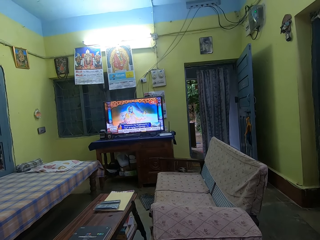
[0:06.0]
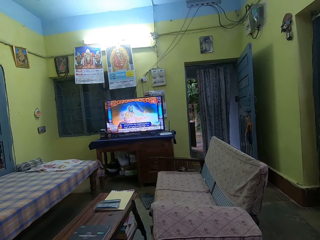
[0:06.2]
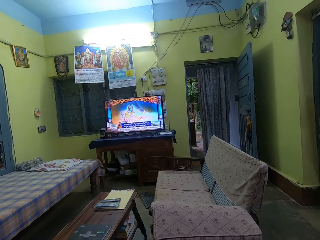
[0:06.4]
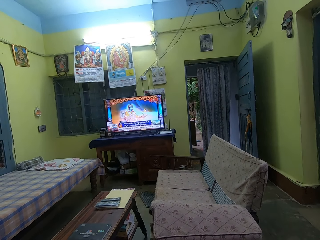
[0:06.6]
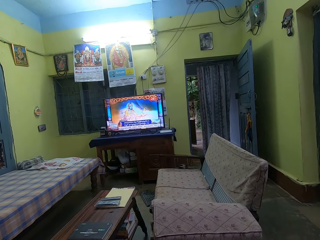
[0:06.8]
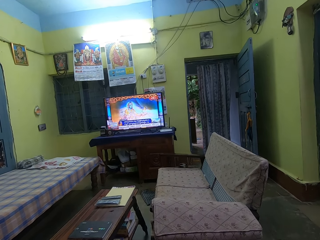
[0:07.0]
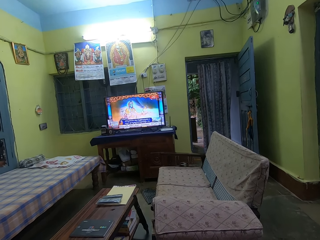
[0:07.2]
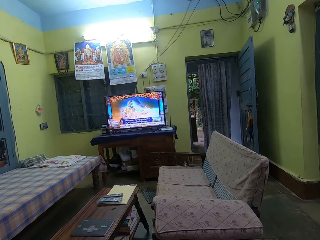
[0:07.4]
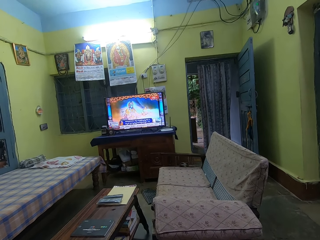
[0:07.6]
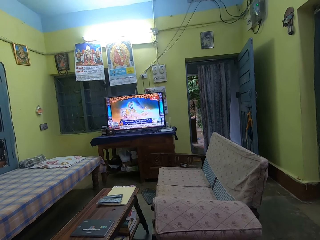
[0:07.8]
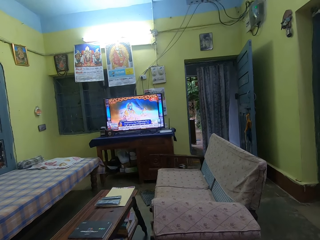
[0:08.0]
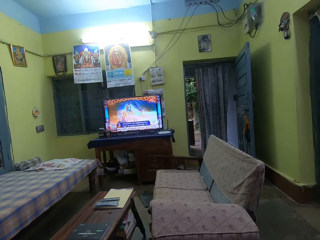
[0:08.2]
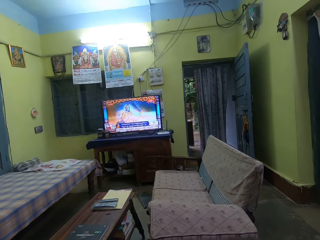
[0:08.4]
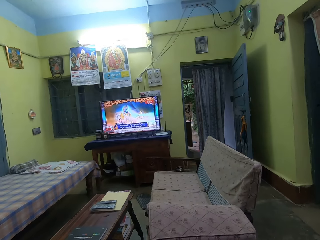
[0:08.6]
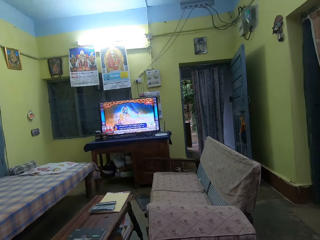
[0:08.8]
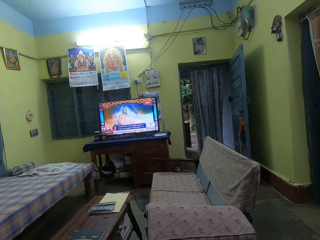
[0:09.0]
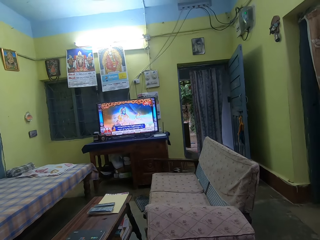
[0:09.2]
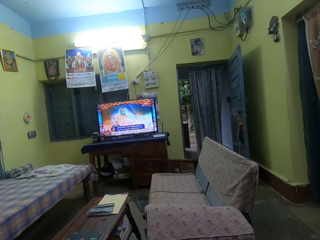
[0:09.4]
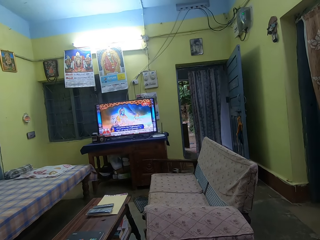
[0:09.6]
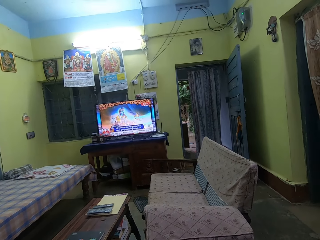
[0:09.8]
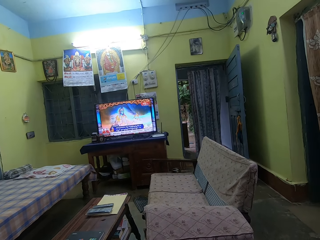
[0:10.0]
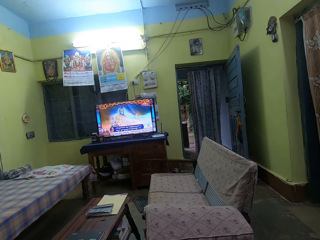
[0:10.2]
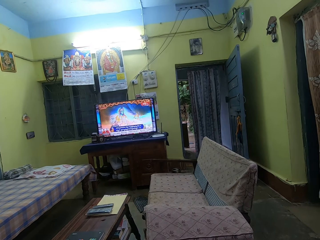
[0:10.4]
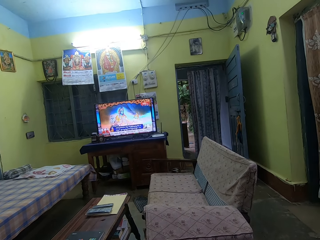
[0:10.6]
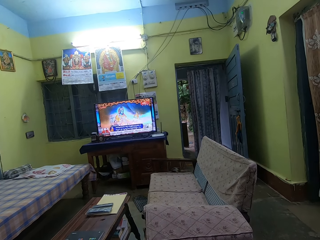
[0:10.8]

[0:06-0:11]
A person walks to the other room.

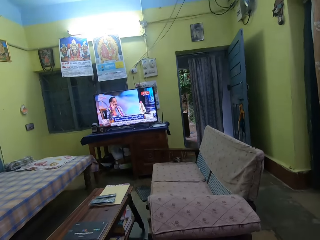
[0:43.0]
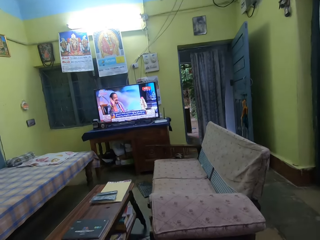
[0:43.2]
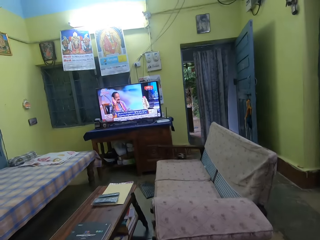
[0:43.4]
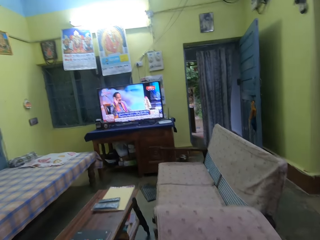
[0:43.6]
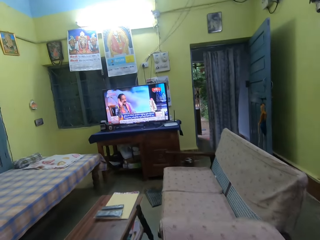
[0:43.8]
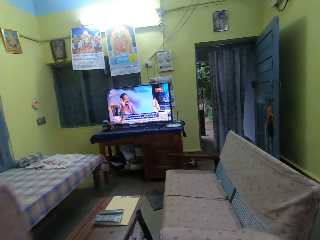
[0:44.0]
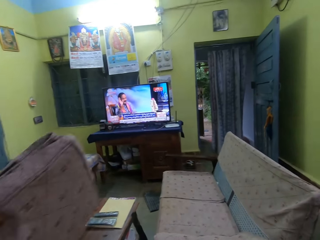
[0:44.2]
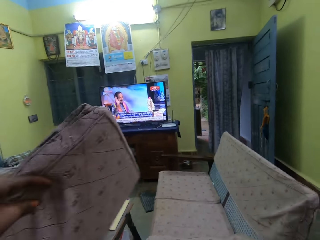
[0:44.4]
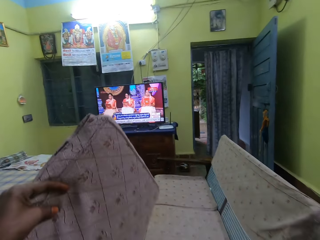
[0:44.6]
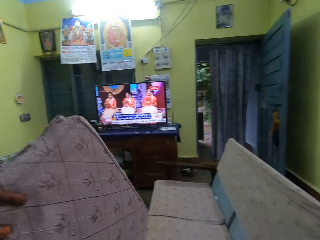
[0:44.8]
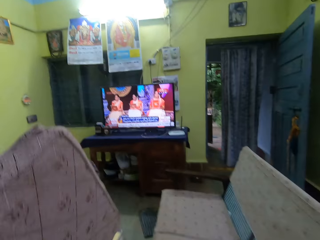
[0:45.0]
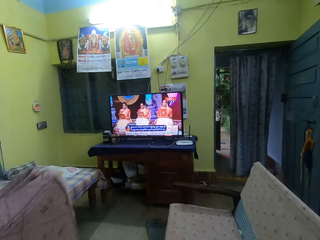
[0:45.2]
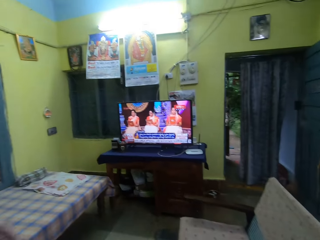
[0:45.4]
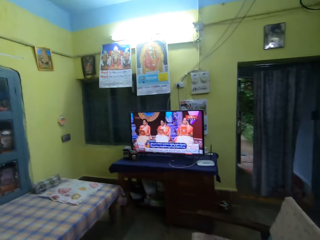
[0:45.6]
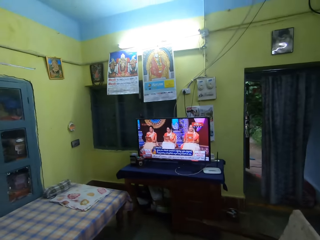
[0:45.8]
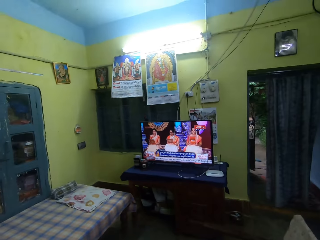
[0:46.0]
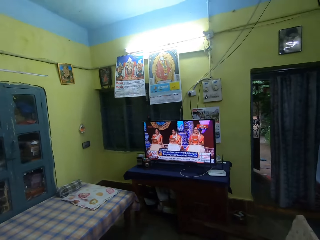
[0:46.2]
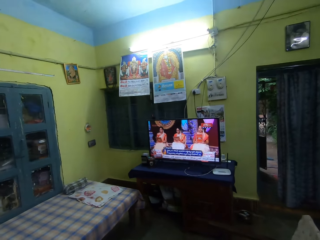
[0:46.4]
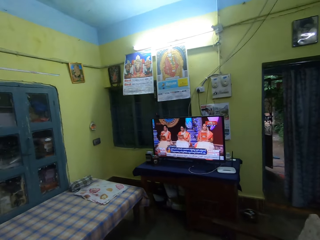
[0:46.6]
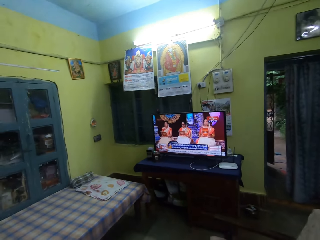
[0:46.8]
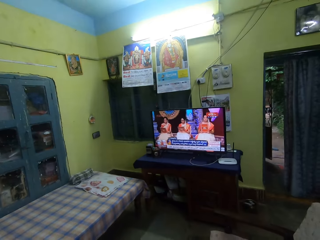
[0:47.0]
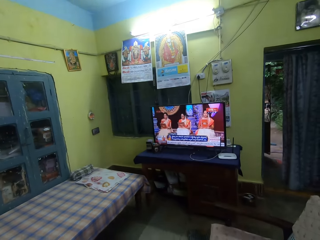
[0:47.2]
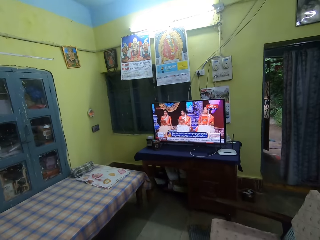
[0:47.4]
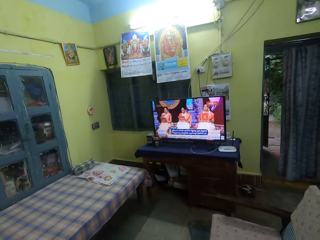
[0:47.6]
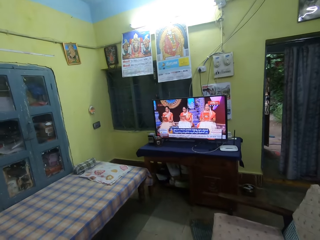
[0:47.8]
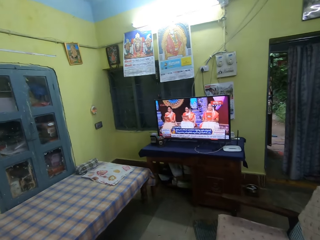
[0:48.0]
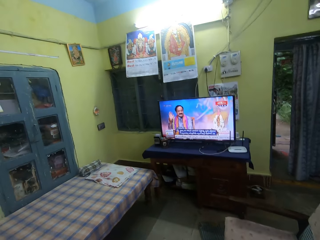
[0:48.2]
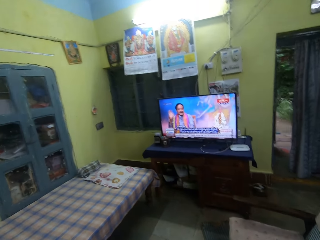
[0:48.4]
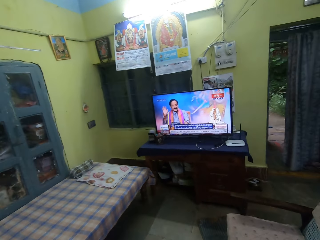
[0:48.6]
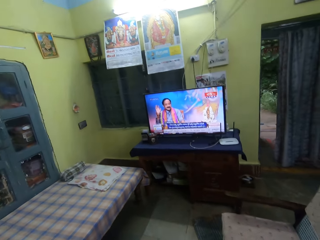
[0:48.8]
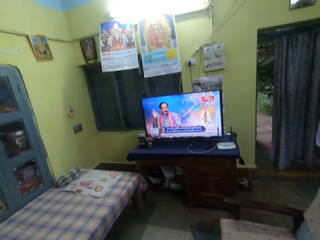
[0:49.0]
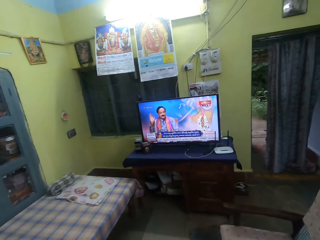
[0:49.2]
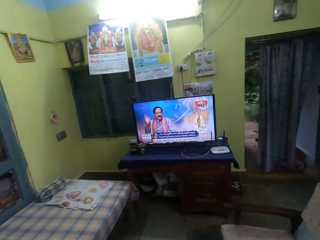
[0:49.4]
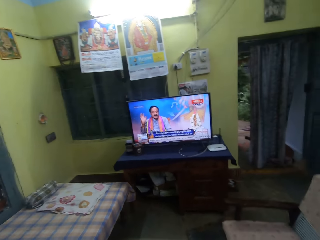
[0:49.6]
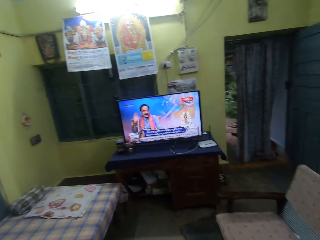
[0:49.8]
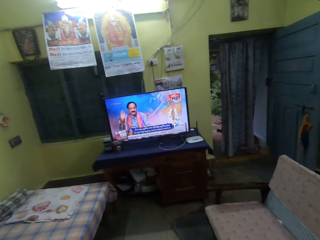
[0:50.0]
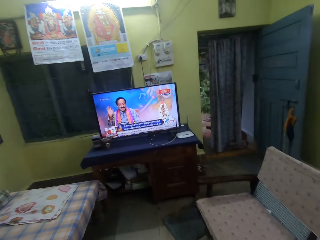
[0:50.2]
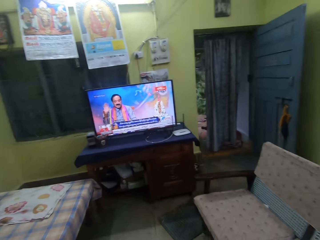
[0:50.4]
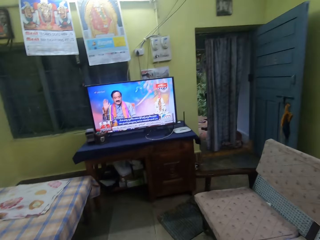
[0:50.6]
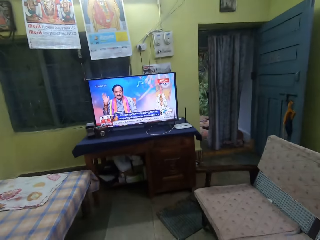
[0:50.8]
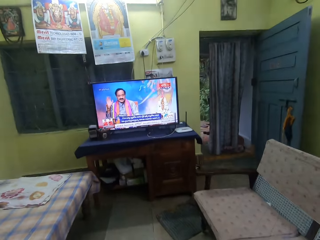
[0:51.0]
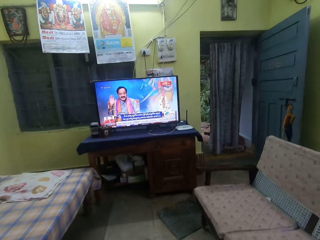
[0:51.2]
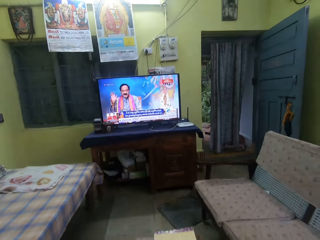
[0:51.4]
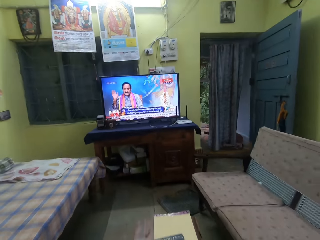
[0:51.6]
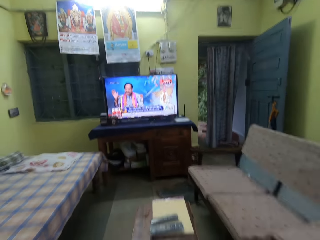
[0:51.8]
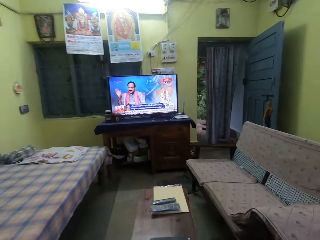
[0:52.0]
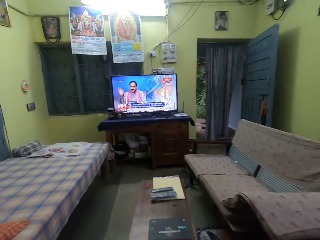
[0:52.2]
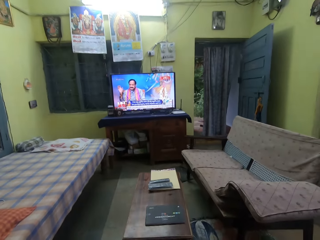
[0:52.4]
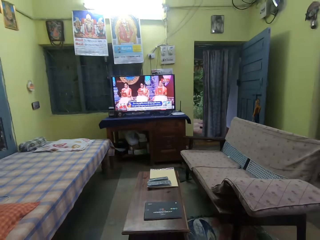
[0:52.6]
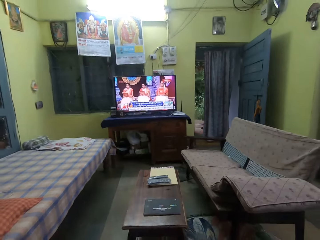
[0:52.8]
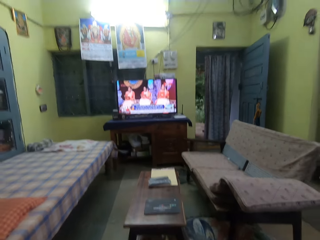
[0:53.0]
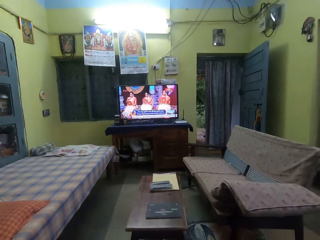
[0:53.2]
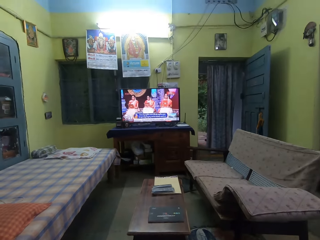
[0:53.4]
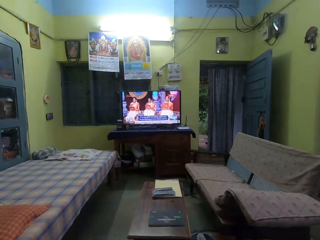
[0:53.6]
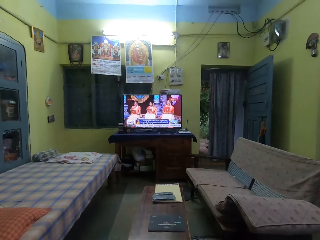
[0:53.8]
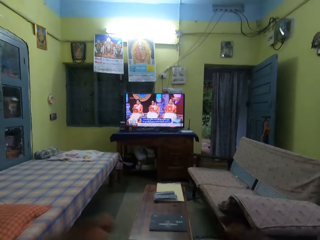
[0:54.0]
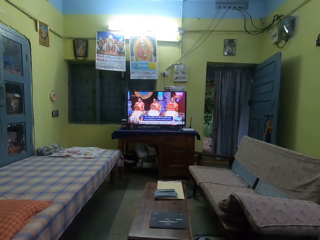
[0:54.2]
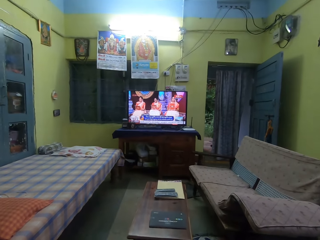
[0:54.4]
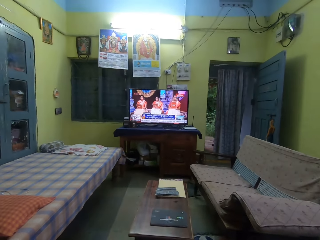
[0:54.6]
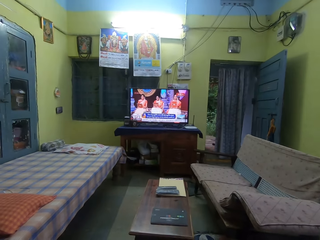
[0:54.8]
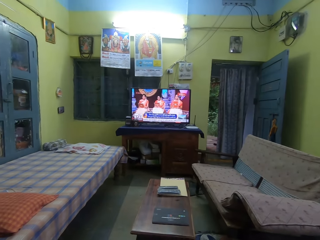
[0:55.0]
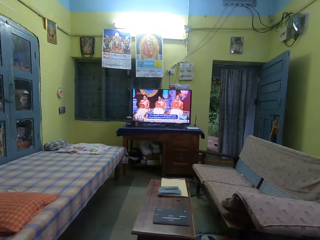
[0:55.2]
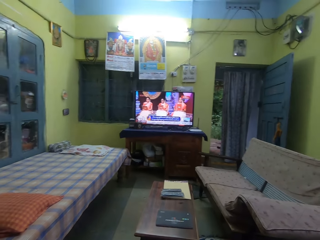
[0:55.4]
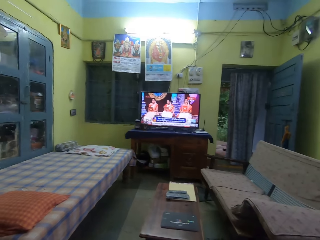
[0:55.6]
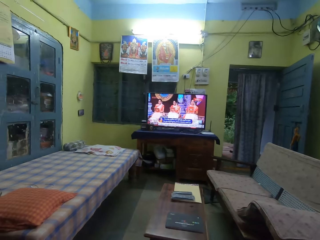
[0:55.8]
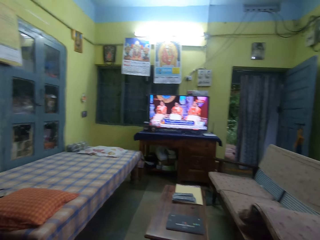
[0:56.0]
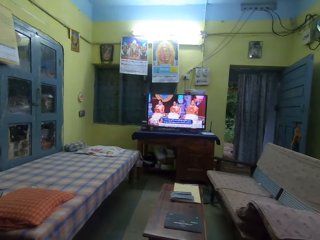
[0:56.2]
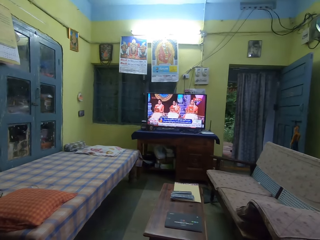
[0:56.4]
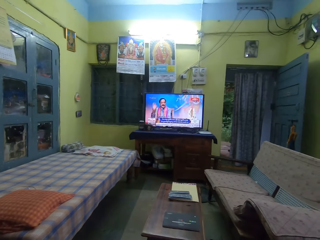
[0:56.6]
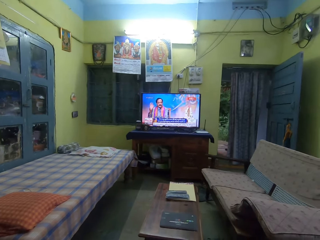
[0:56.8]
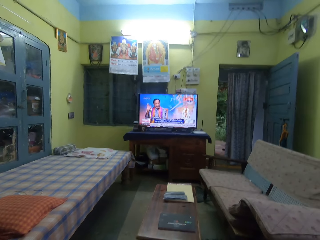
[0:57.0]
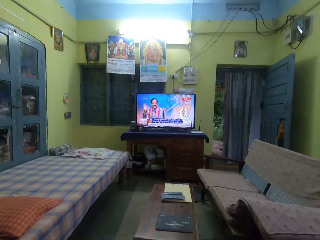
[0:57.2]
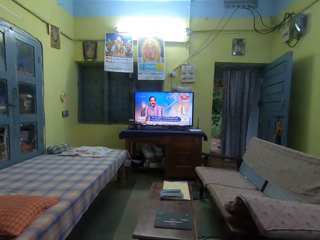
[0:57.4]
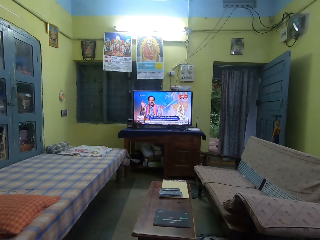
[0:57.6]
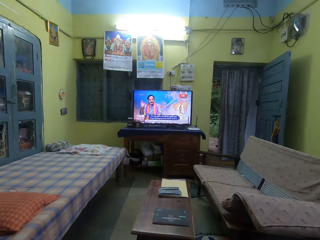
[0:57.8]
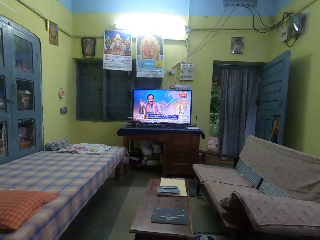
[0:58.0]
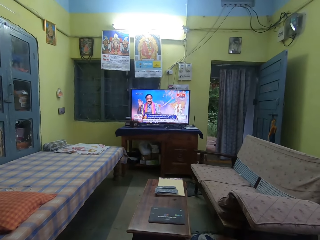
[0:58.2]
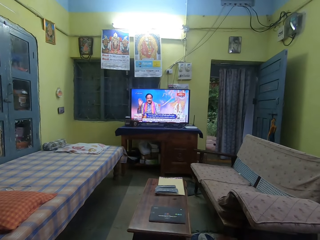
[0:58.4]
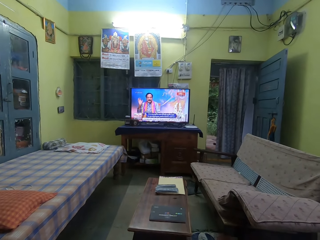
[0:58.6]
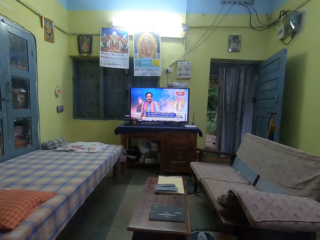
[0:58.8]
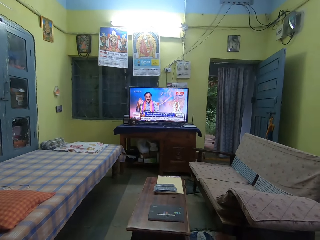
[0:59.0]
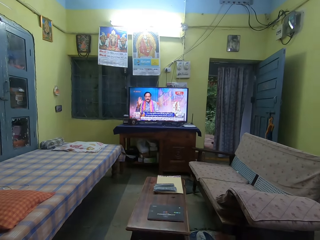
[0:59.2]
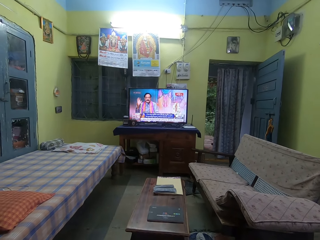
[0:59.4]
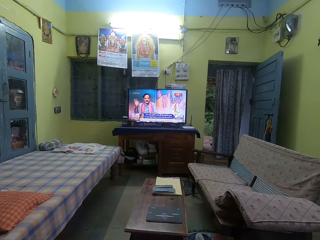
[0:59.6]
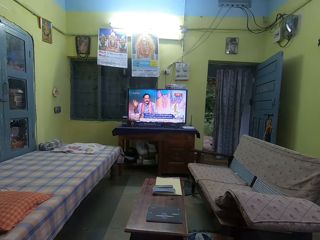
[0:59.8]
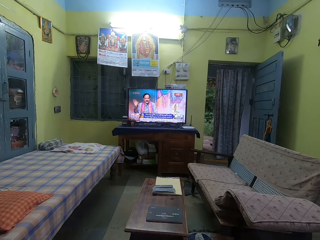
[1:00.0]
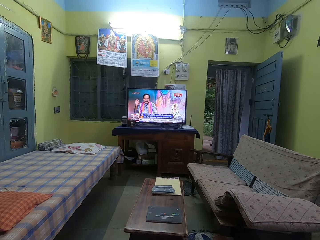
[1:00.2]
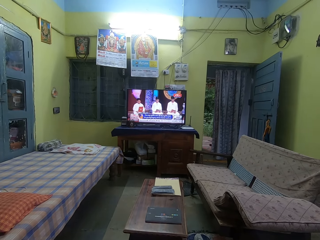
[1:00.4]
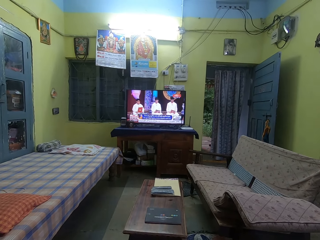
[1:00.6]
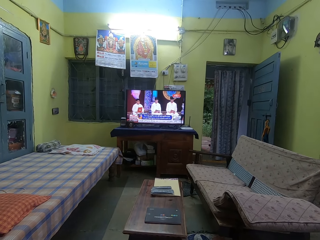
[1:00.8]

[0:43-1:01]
The camera wearer holds a cloth. They stare at the television. They walk in the room. They move the hand. They stare at the television.
